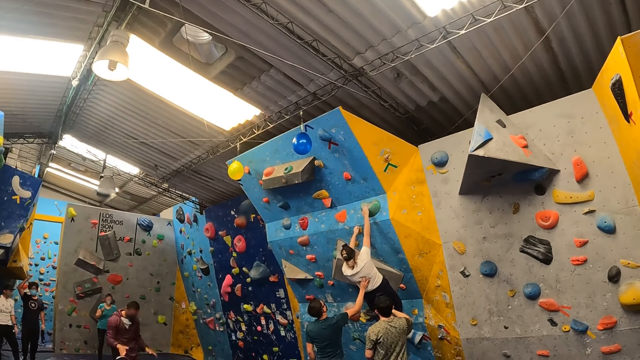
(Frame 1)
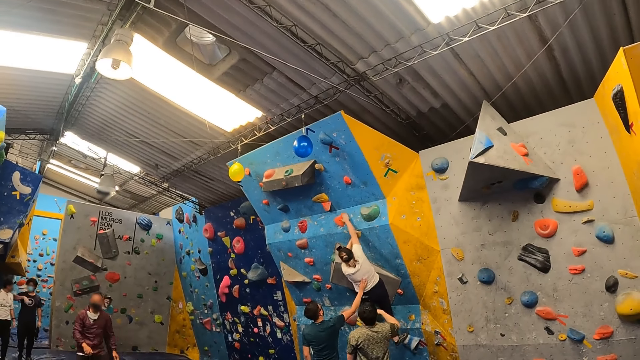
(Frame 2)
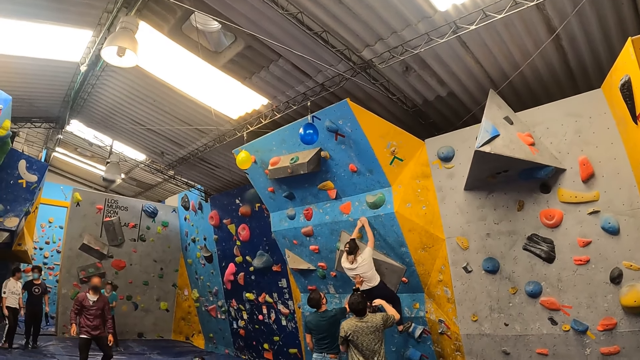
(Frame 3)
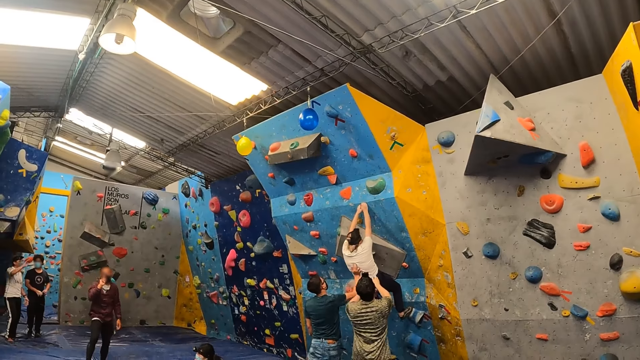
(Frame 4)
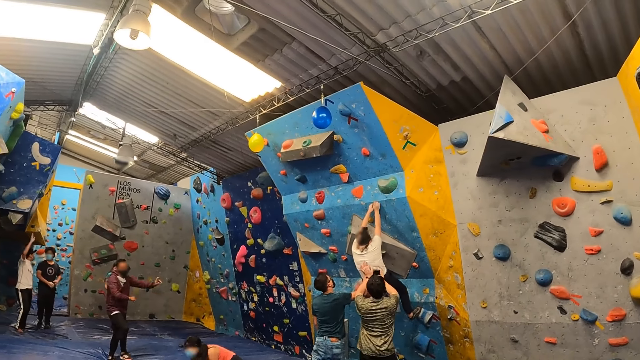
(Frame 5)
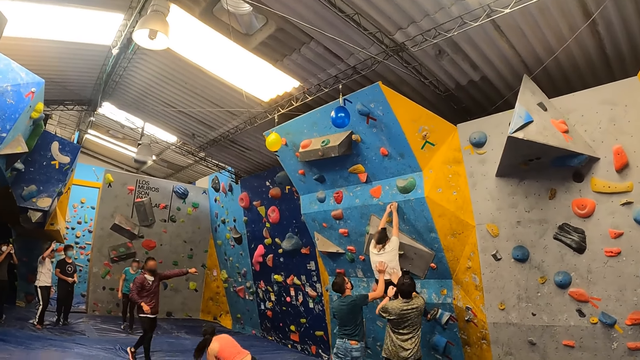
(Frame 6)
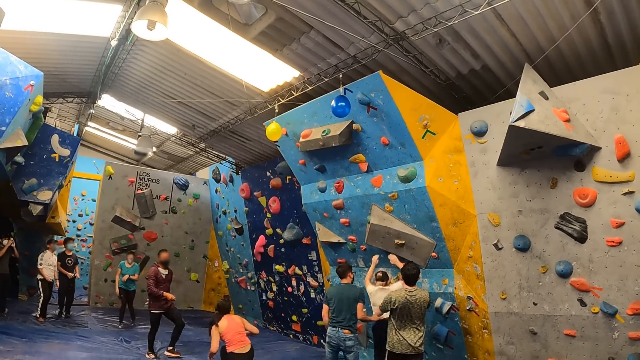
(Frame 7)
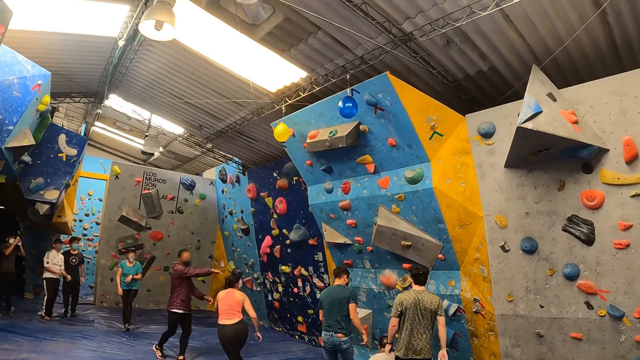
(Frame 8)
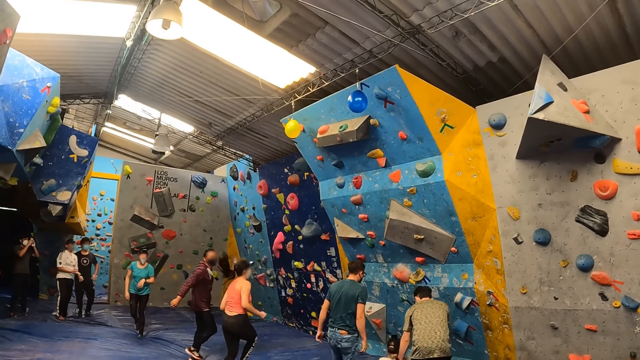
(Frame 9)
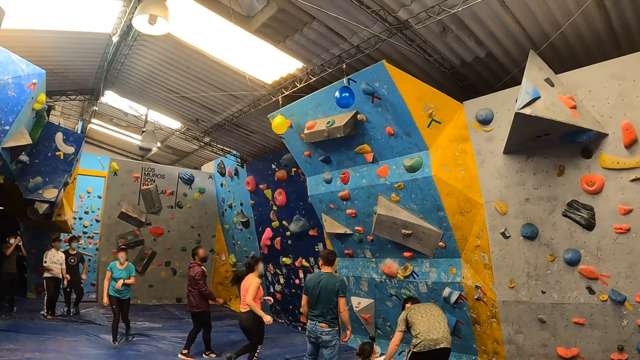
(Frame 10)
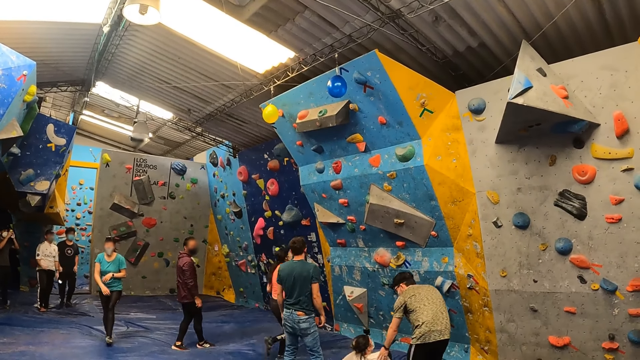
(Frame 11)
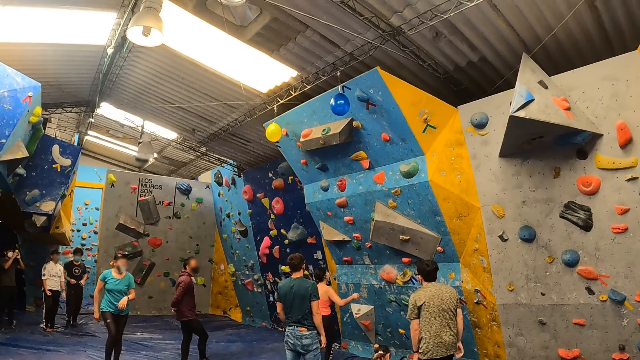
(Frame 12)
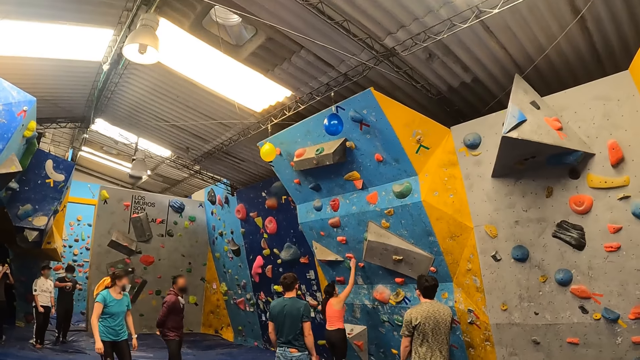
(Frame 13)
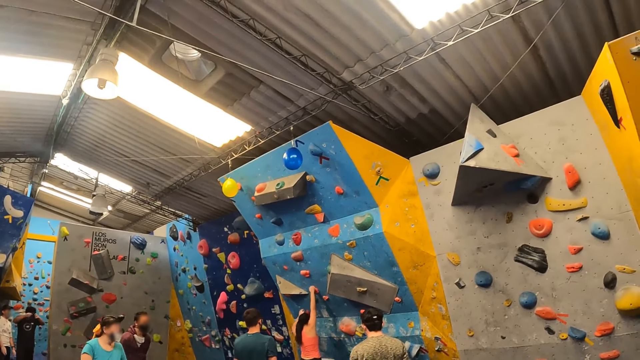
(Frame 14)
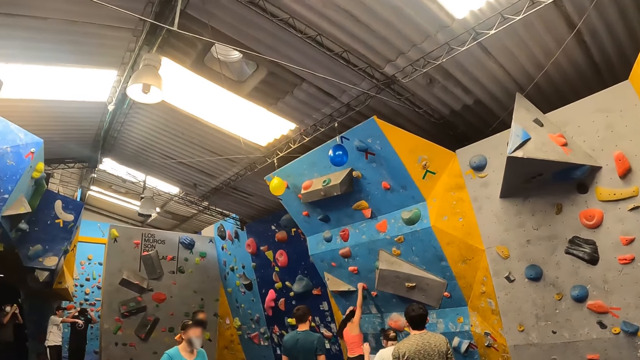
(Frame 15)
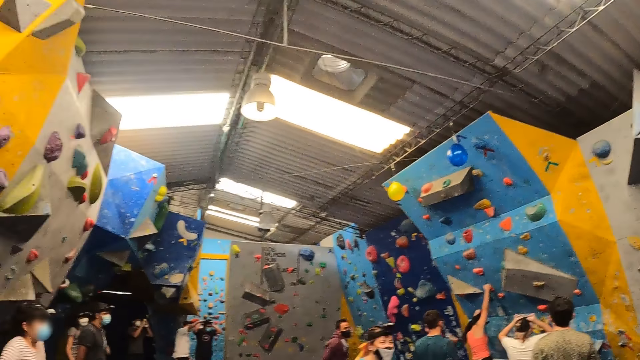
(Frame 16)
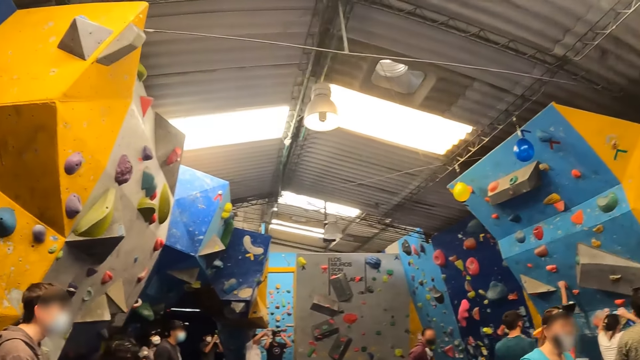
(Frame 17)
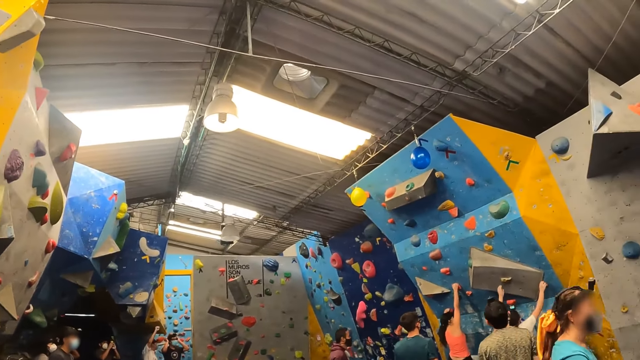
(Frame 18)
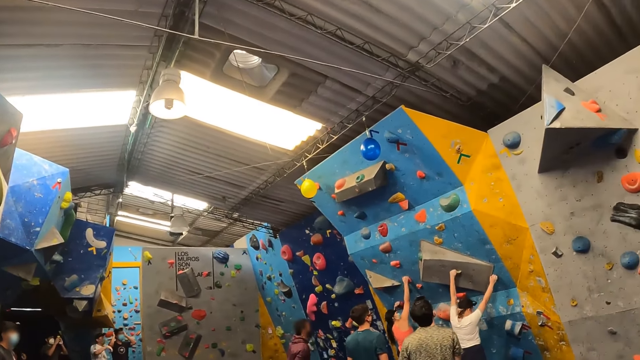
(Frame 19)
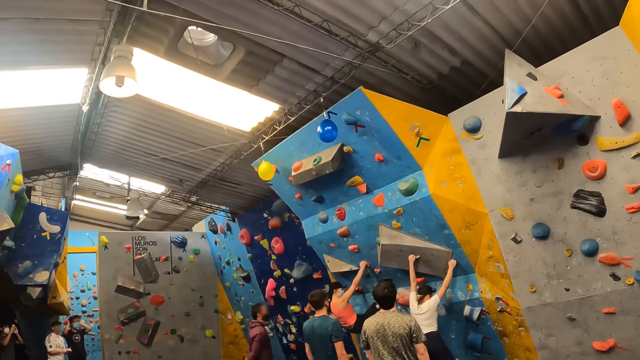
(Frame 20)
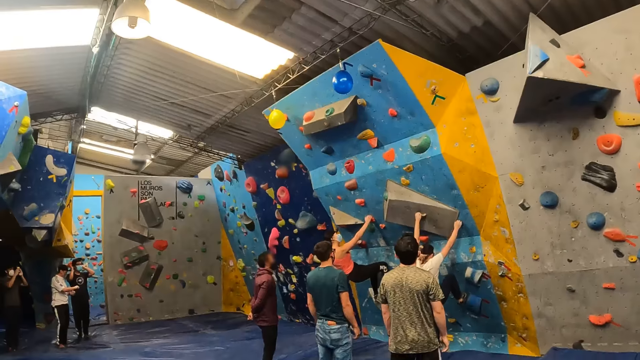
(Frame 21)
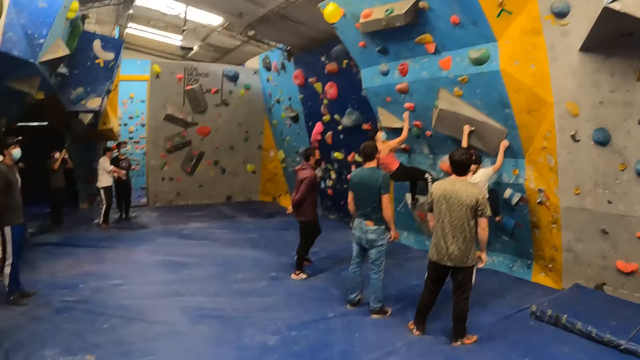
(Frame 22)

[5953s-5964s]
A man lifts up his hand. A woman falls from the wall. A lady jumps from the wall. The instructor converses with another woman. The lady walks around a room and climbs on the wall. The camera wearer looks around the room.

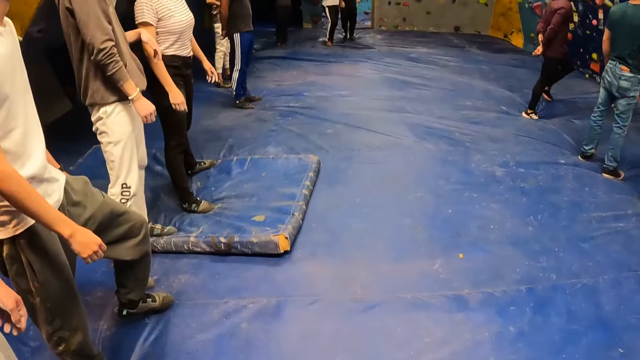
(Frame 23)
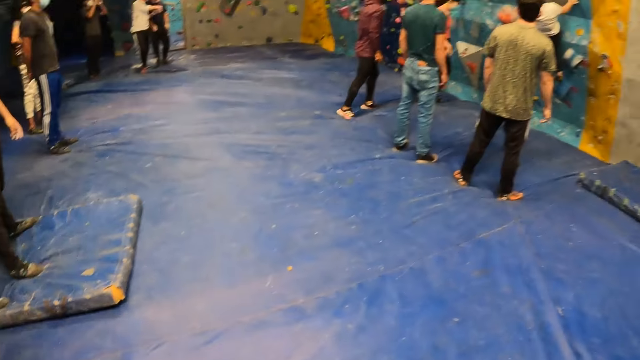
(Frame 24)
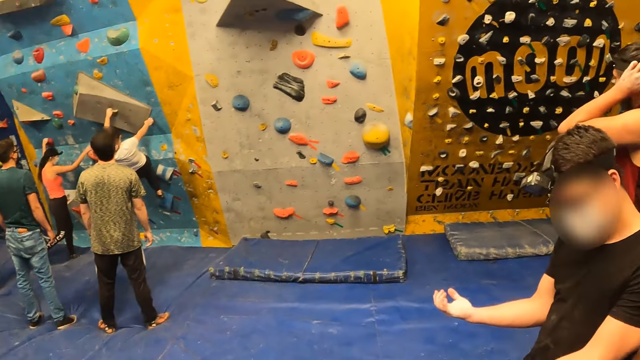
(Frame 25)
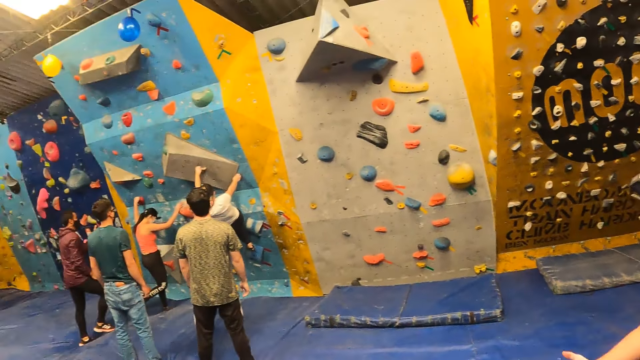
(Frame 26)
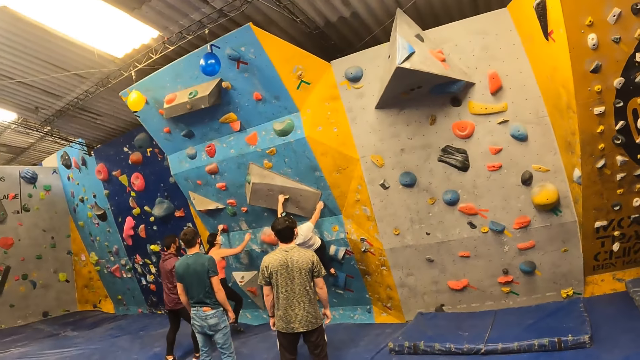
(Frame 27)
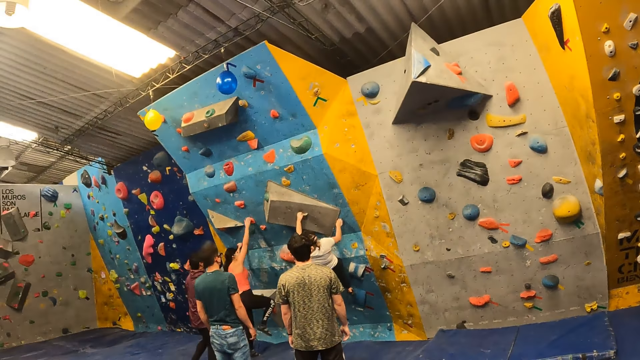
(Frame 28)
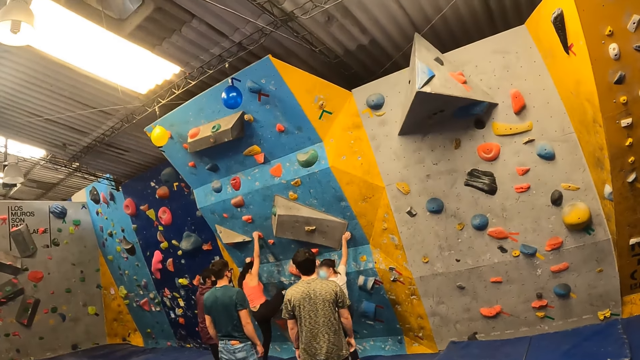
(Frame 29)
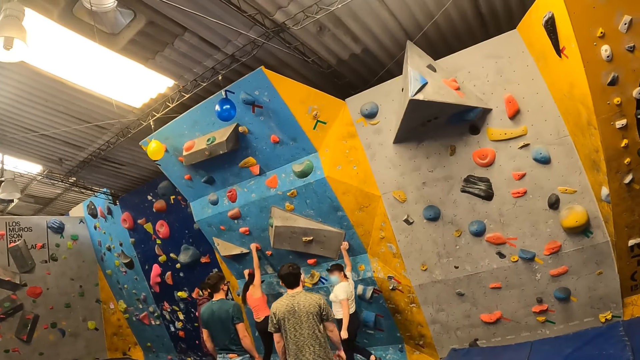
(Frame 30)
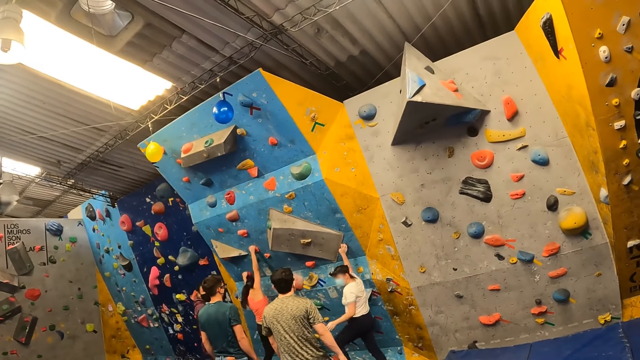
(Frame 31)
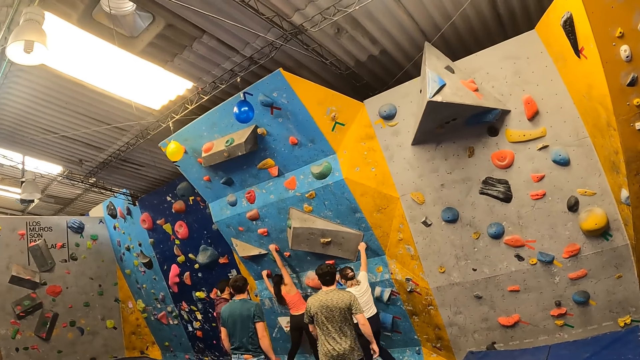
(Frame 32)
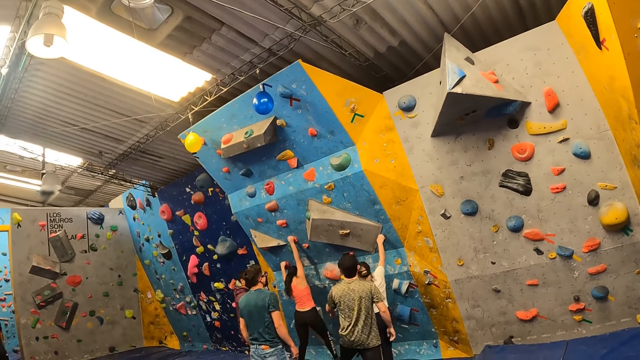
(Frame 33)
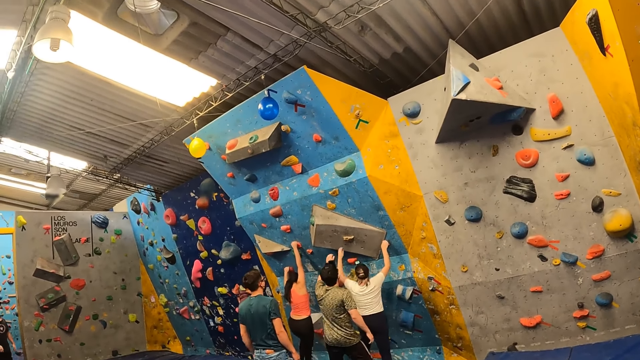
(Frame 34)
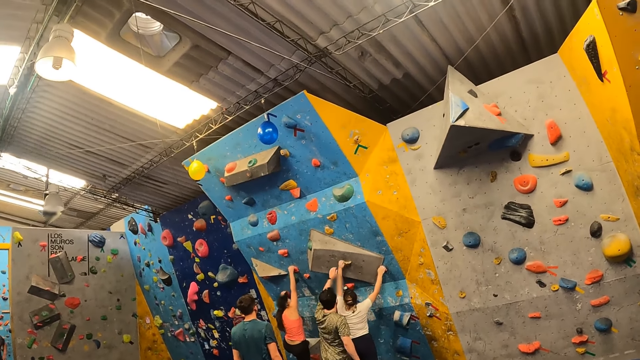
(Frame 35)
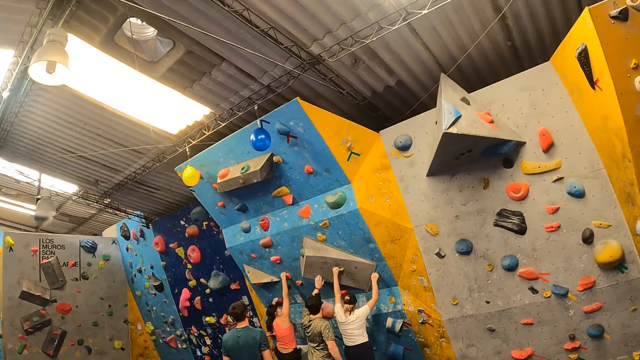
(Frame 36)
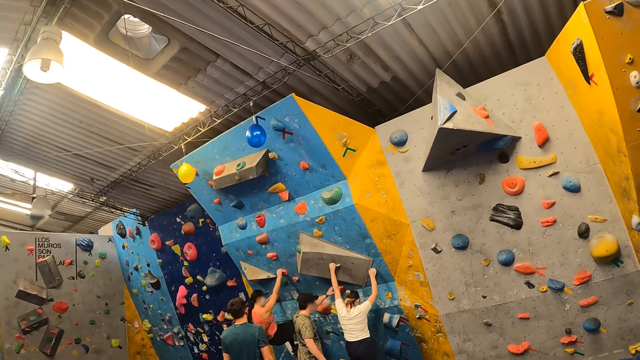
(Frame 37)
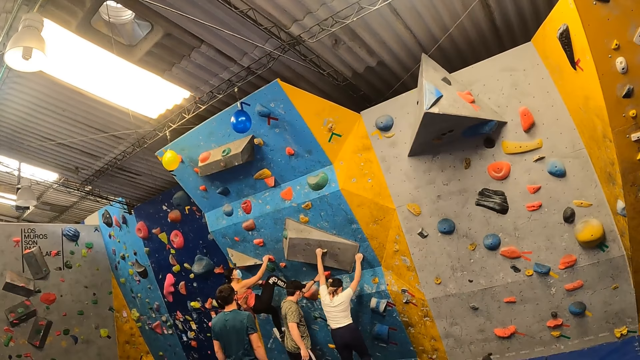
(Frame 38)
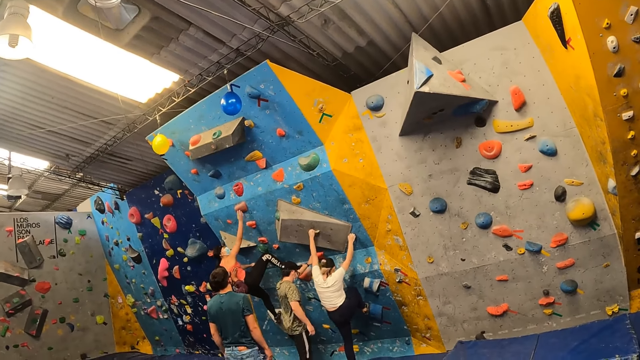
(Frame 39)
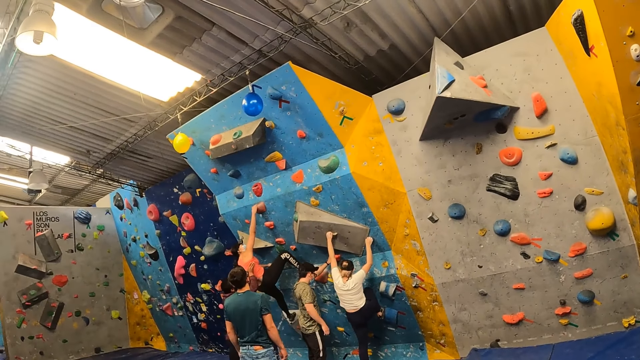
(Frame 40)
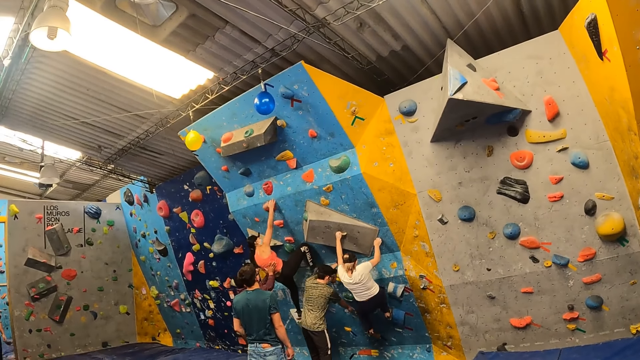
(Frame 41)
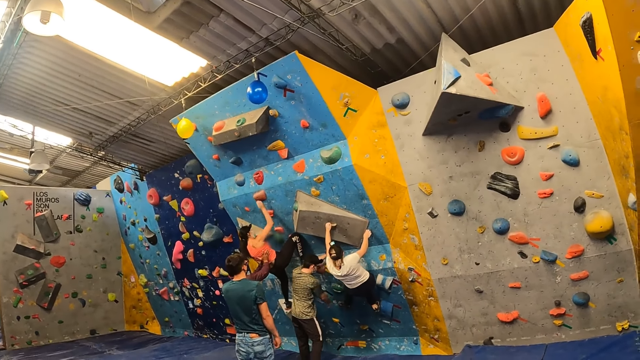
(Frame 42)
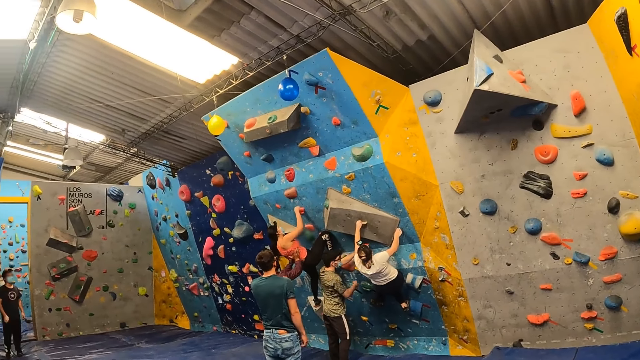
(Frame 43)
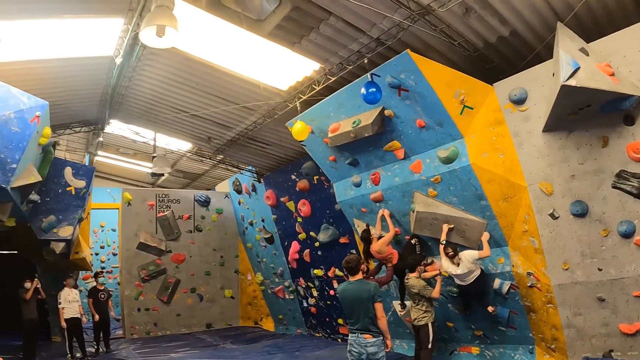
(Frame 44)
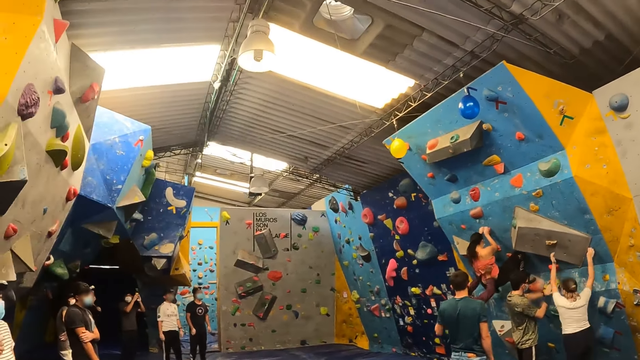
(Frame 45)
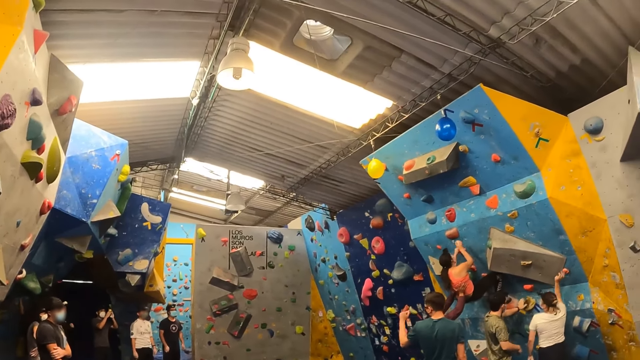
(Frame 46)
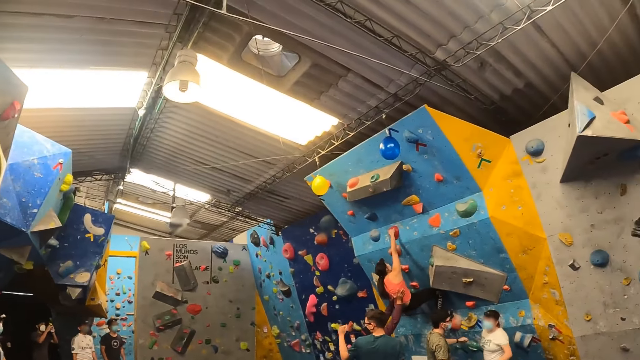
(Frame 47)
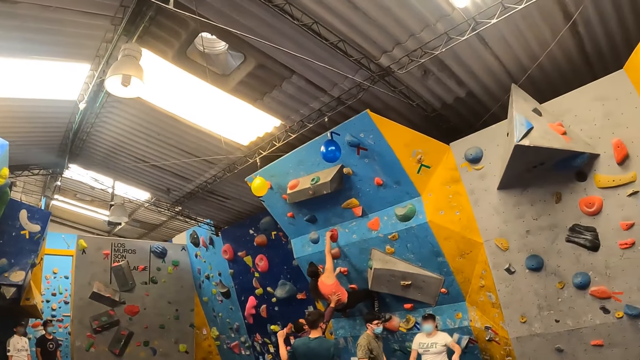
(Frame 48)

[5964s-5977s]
A man looks around a room. Another man walks around the room. A lady climbs on a wall. Two instructors converse with a woman. Another lady climbs on the wall. The first instructor instructs the woman up the wall. Another instructor instructs another woman up the wall. A third man holds a pebble on the wall. The second lady climbs on the wall. The camera wearer looks around the room. The first woman falls from the wall. The first lady jumps from the wall.
